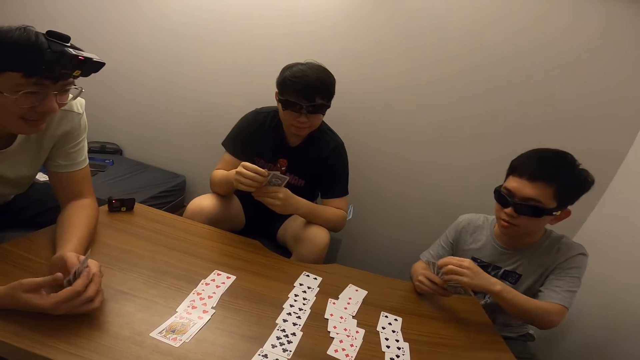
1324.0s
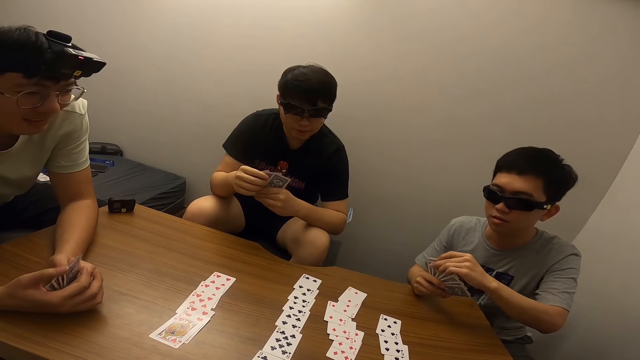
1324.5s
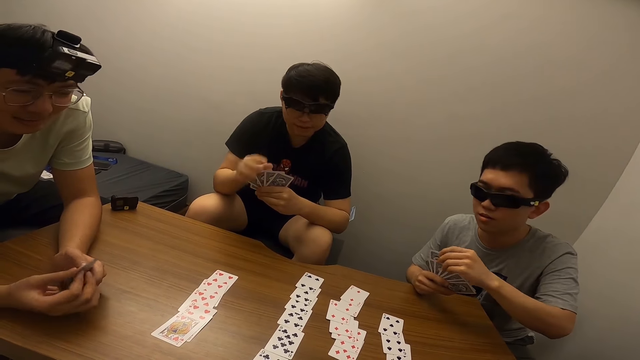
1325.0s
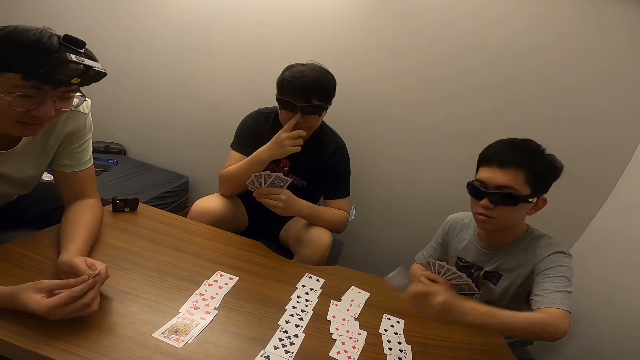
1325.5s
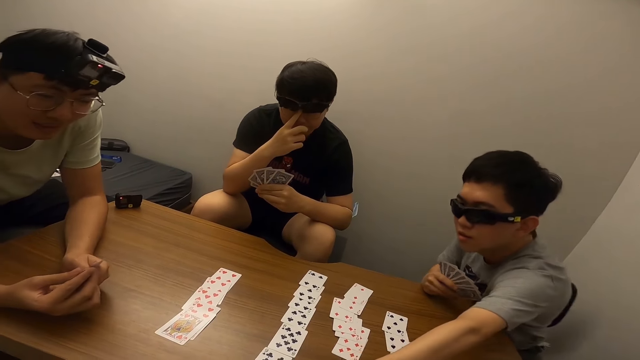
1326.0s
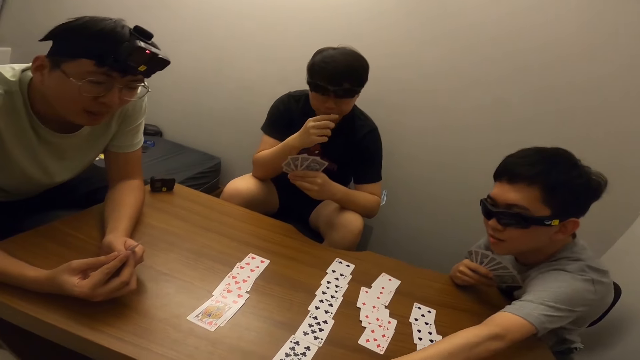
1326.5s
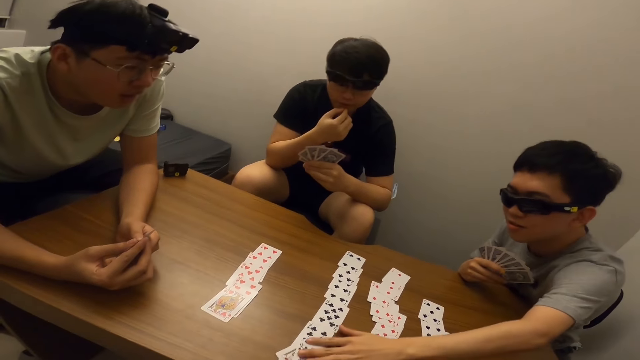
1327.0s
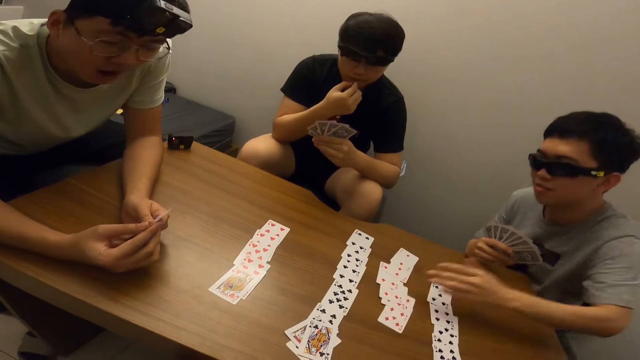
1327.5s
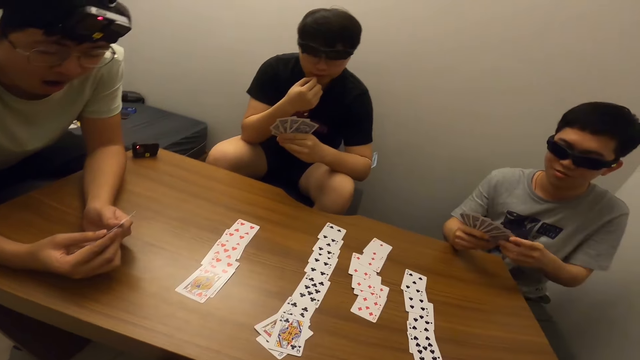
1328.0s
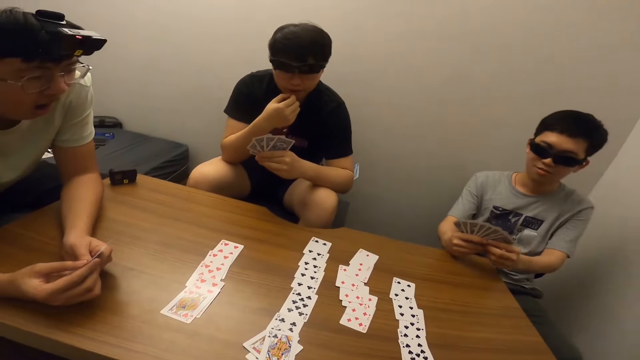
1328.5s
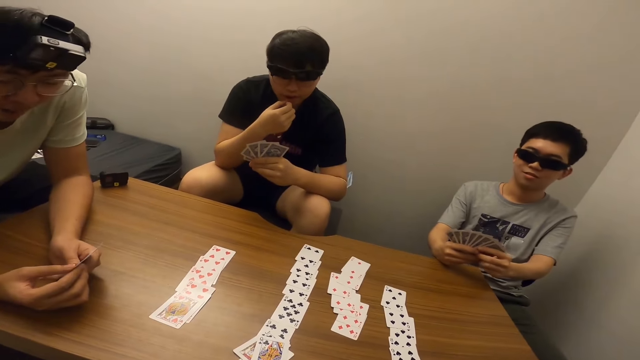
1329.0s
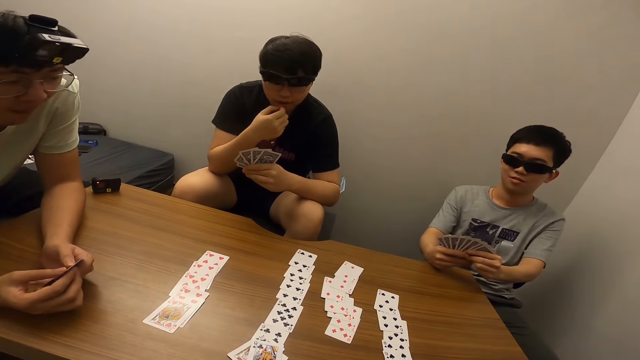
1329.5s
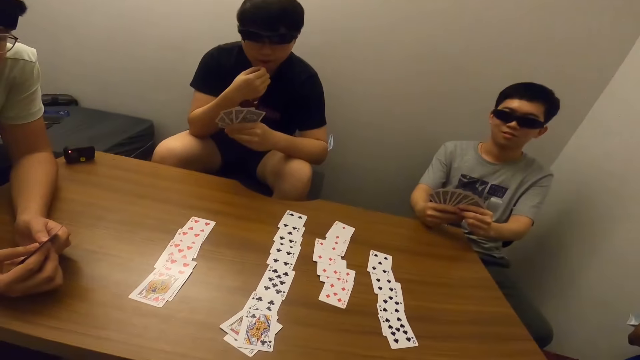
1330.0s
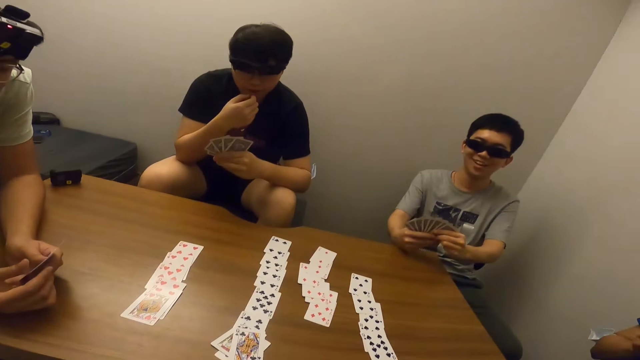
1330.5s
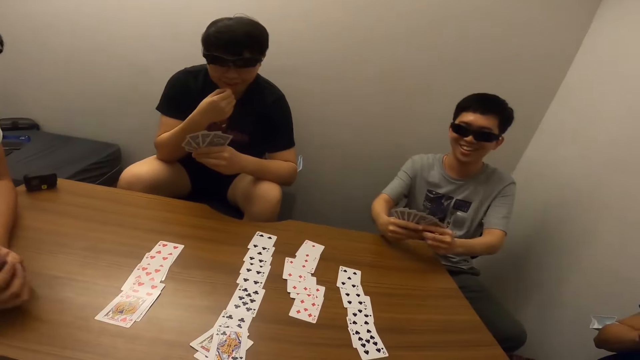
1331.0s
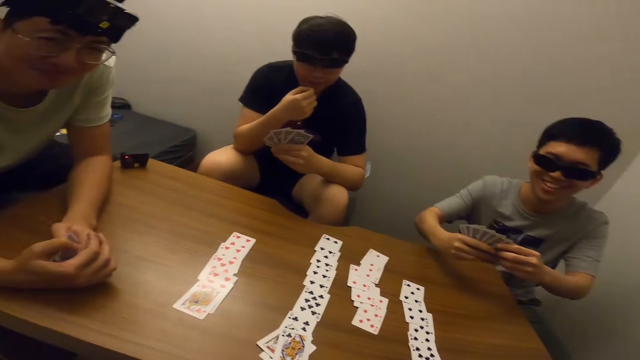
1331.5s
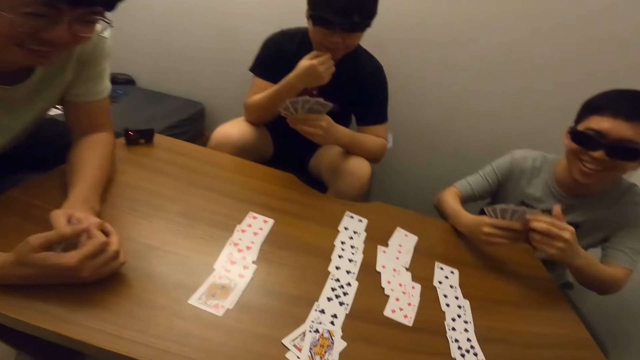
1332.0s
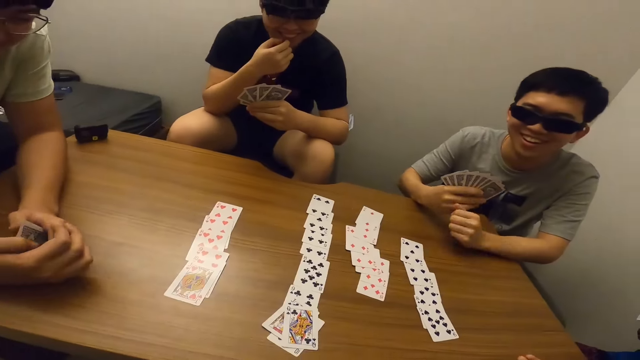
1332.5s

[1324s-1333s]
A boy talks. The boy places a card on the table.

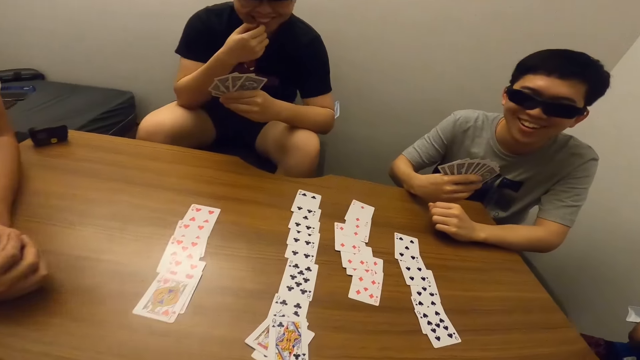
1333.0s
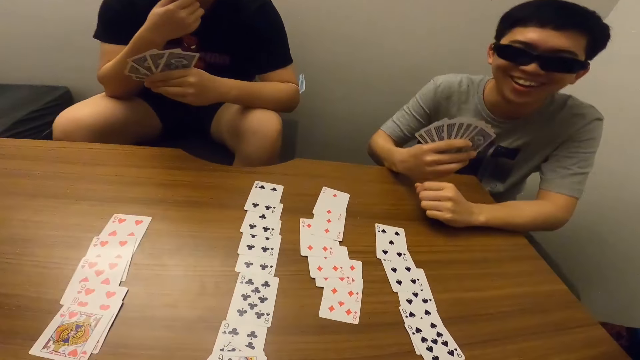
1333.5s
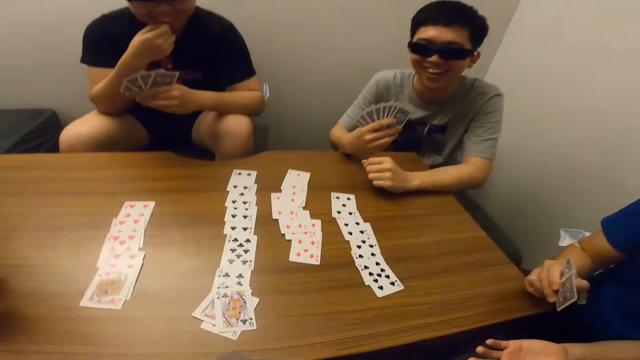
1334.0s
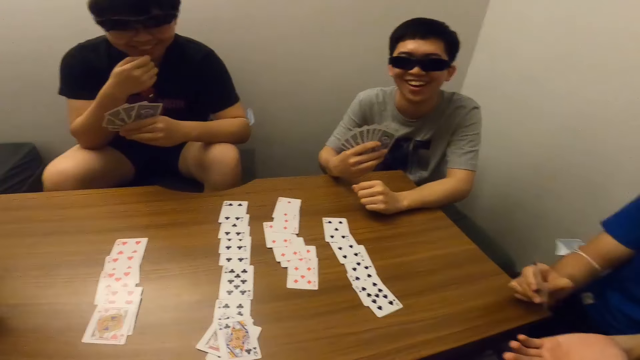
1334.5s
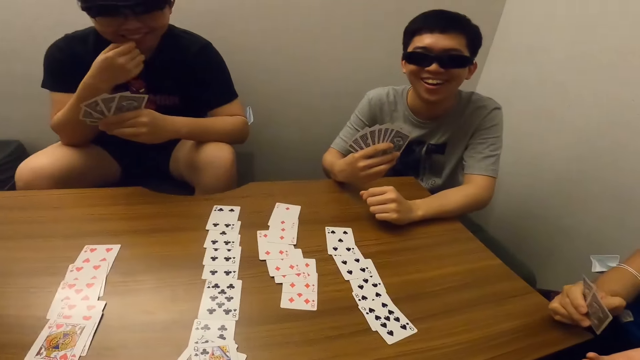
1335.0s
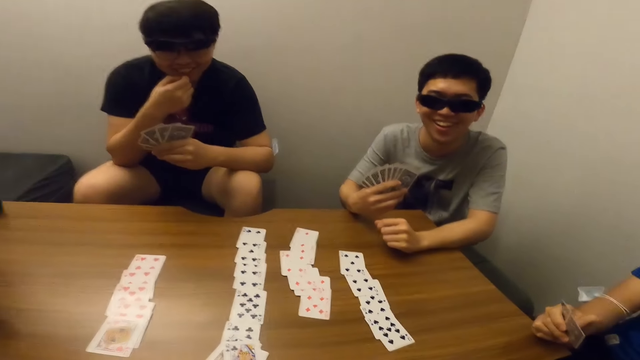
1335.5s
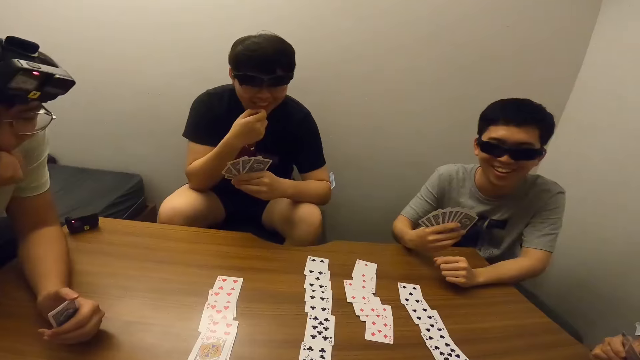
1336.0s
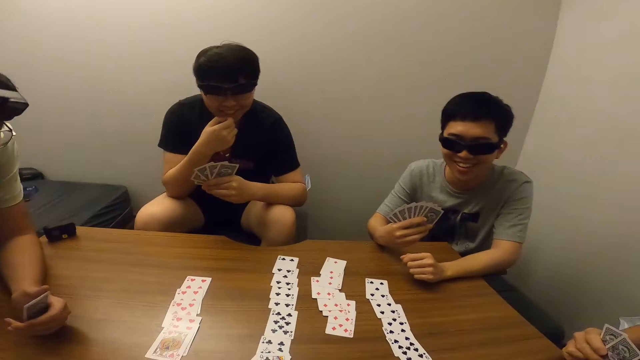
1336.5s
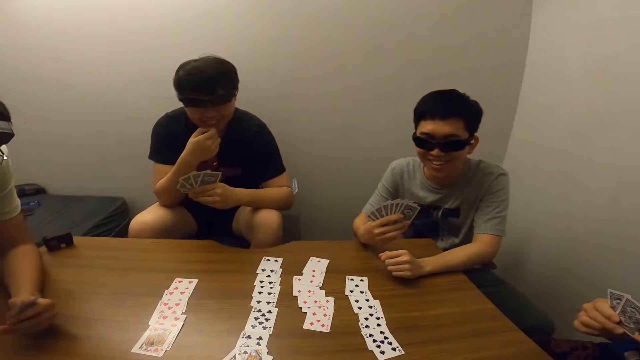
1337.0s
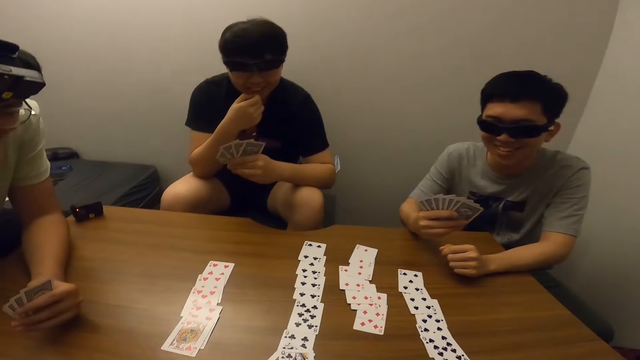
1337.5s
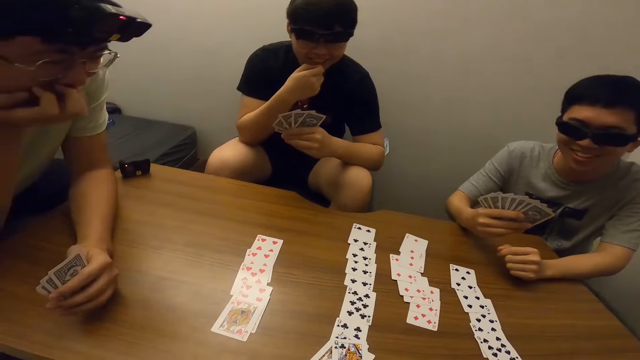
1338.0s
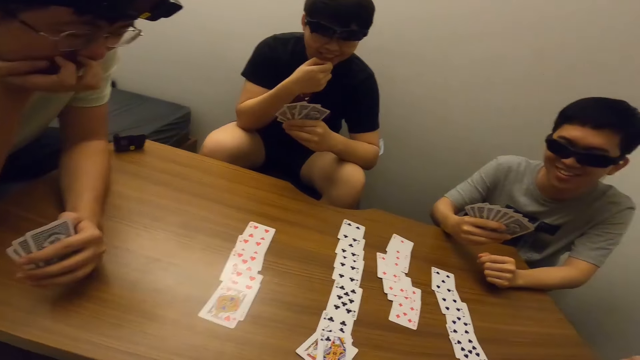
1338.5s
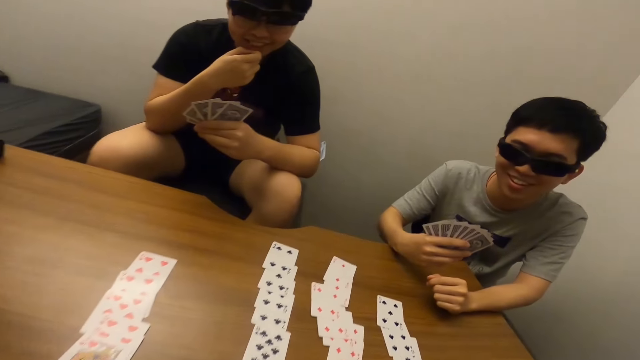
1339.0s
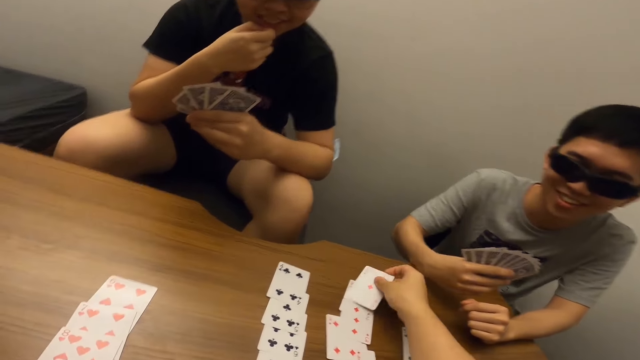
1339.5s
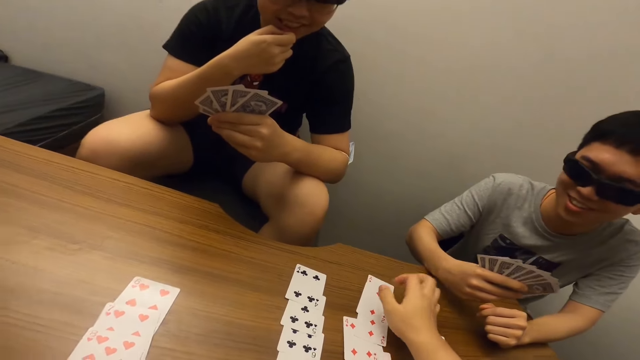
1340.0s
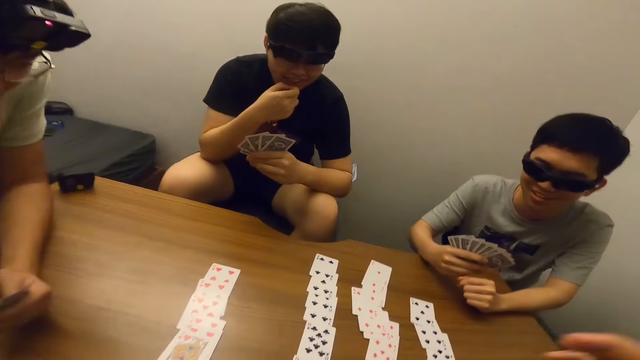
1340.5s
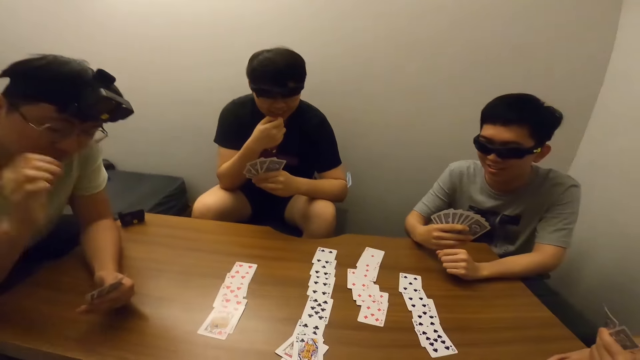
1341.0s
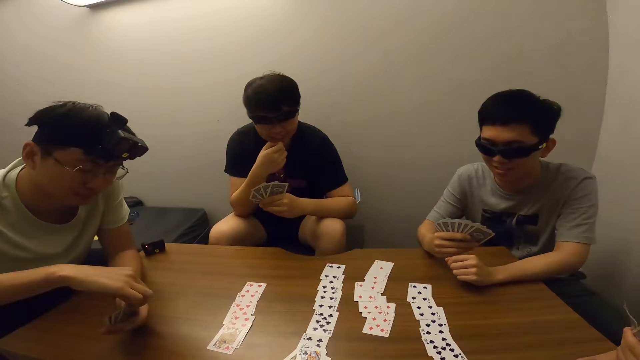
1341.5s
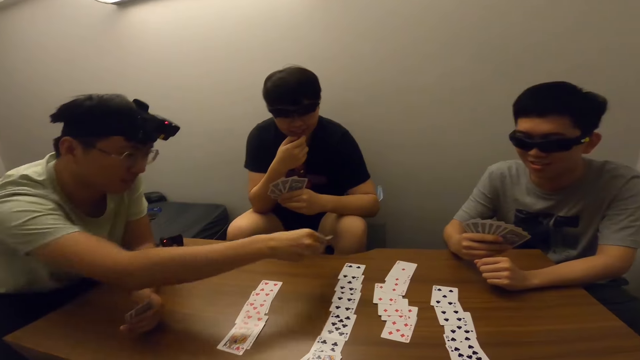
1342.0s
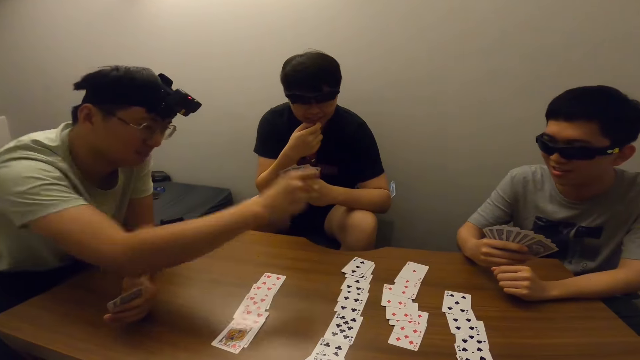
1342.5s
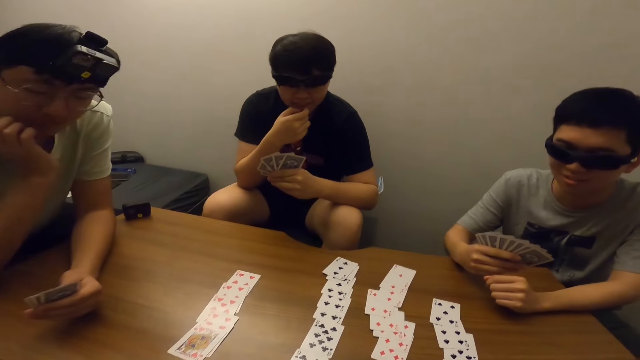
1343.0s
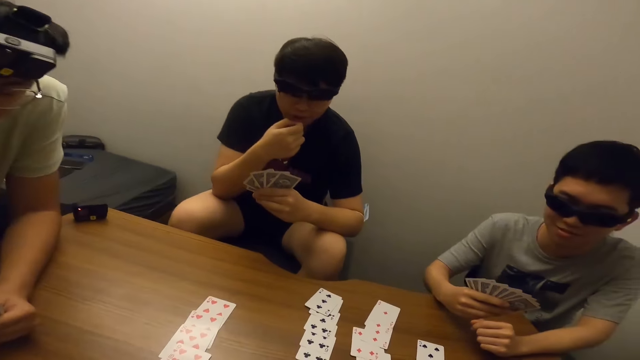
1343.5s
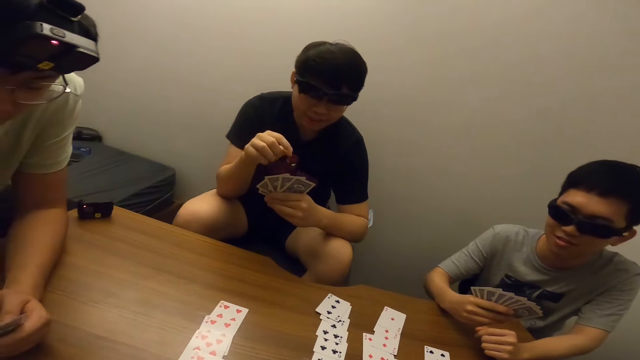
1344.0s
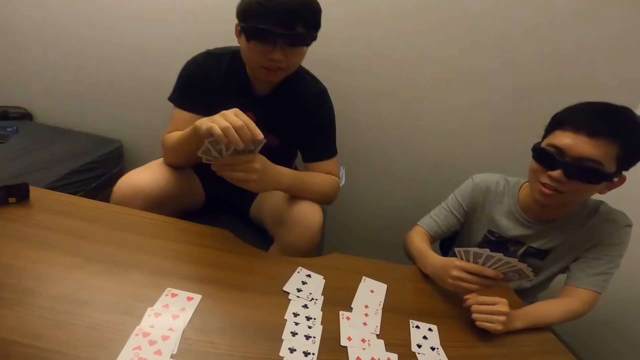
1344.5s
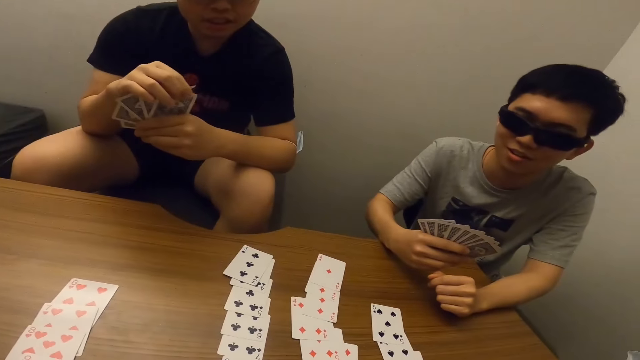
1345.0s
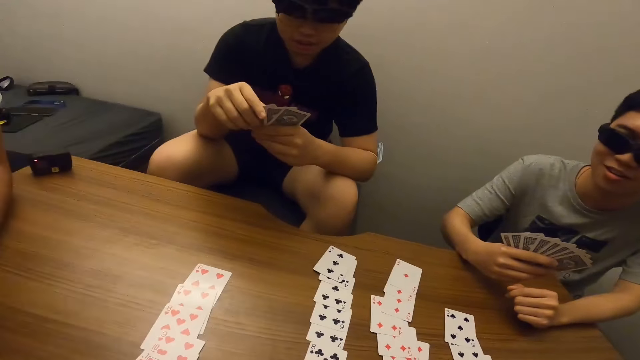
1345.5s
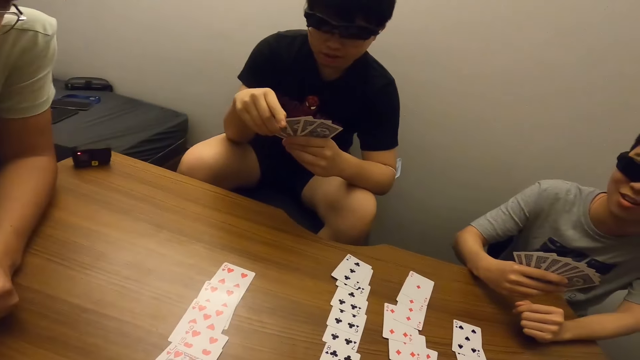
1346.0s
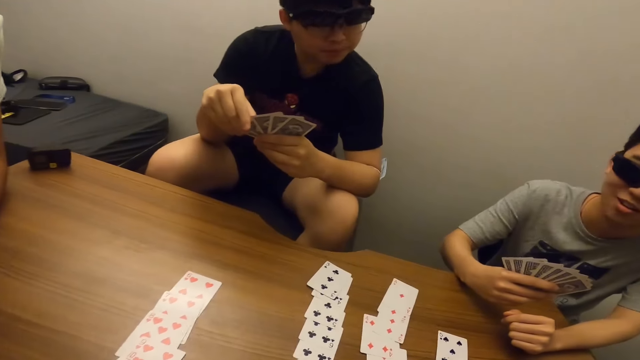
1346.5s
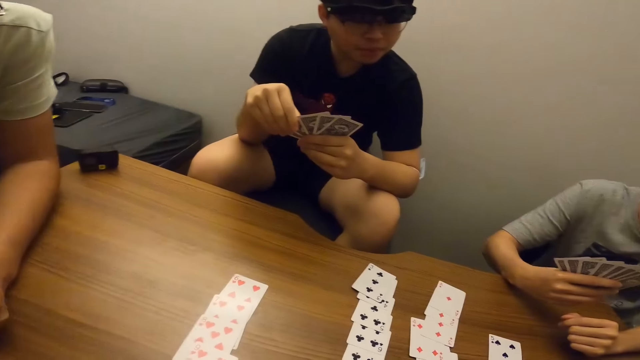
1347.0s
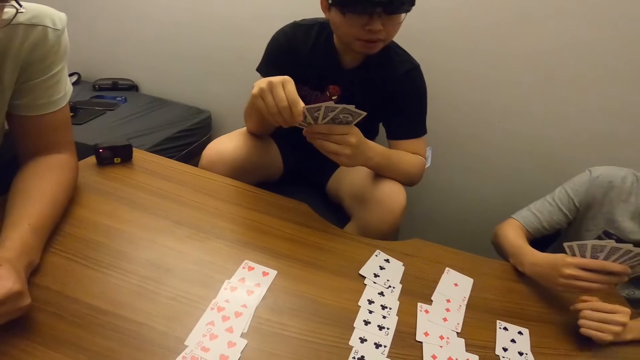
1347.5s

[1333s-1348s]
The camera wearer talks to a boy. They place a card on the table. A man places a card on the table.
